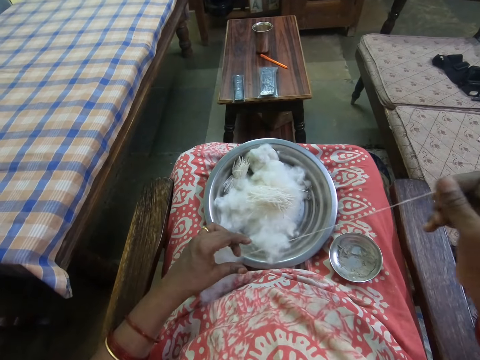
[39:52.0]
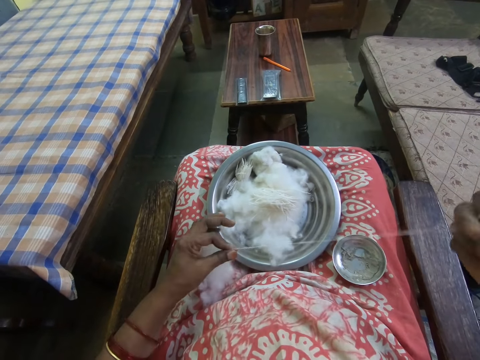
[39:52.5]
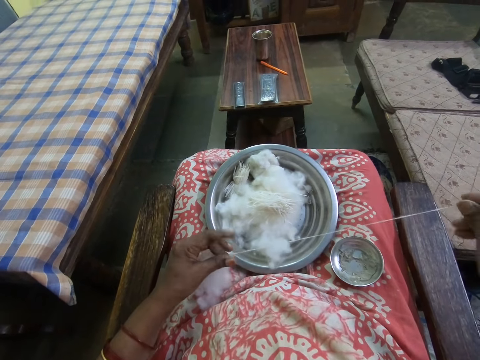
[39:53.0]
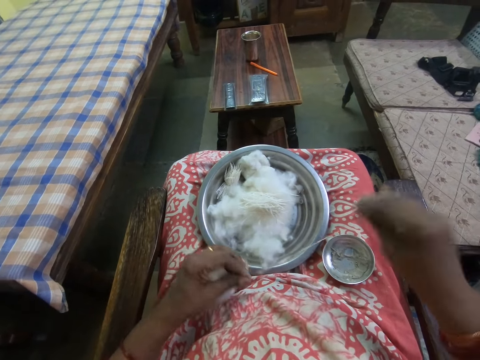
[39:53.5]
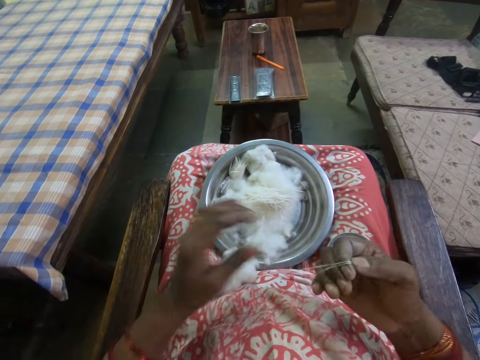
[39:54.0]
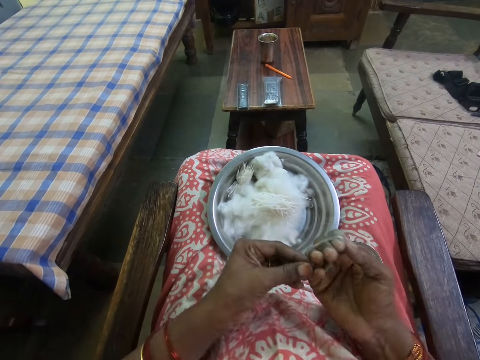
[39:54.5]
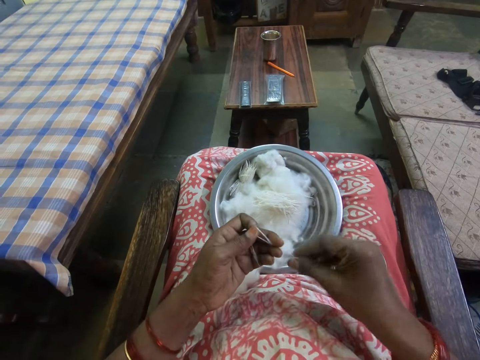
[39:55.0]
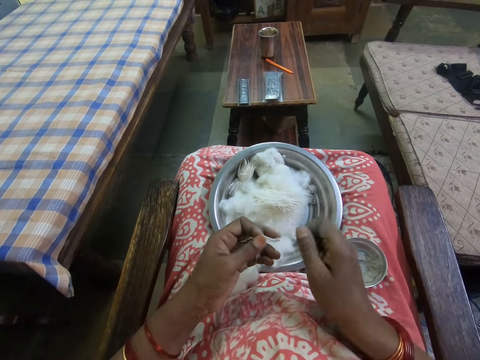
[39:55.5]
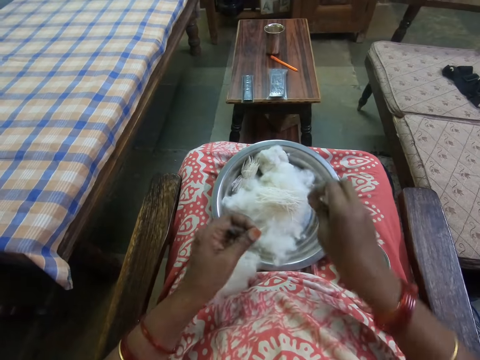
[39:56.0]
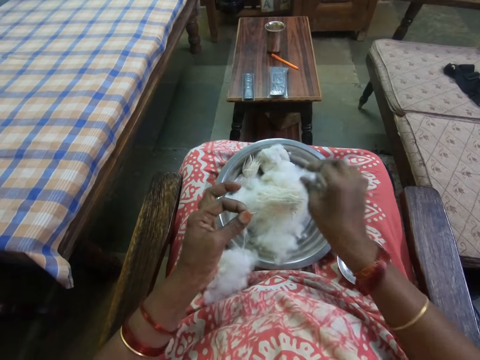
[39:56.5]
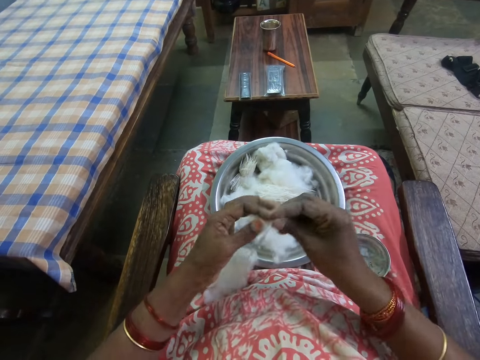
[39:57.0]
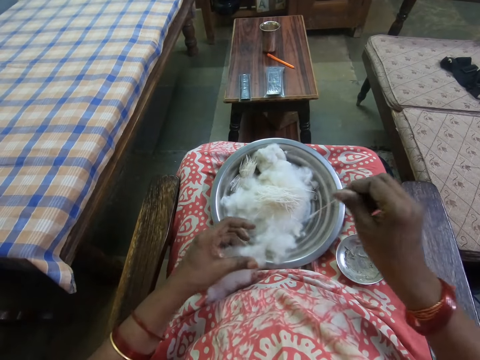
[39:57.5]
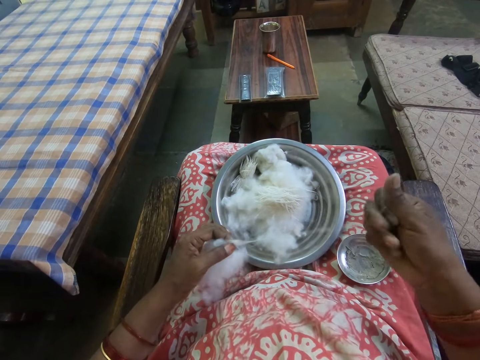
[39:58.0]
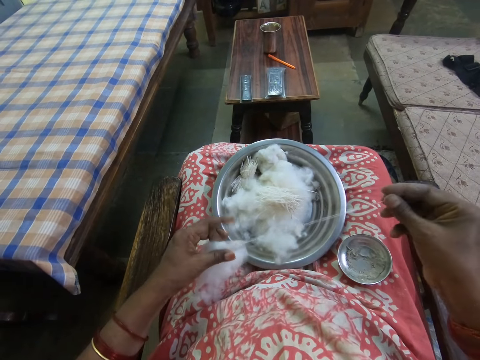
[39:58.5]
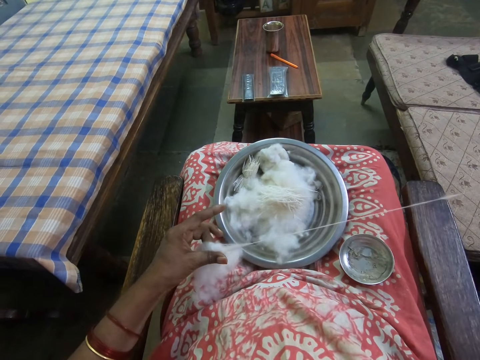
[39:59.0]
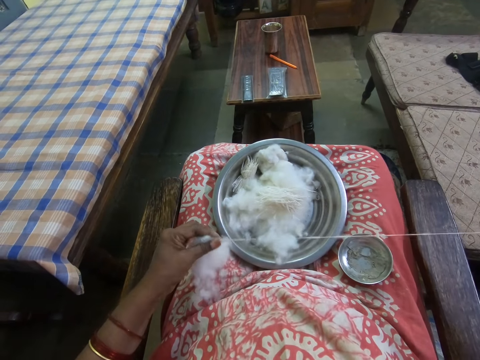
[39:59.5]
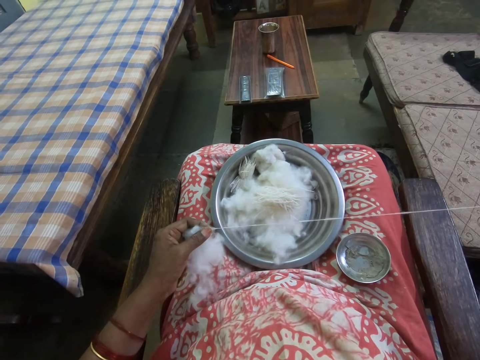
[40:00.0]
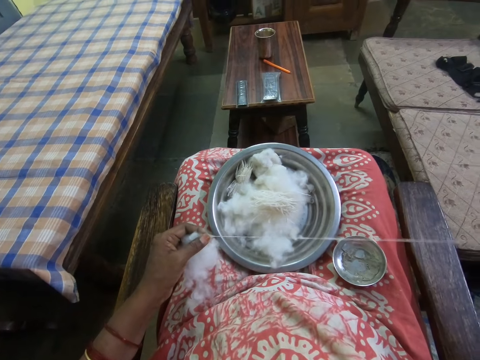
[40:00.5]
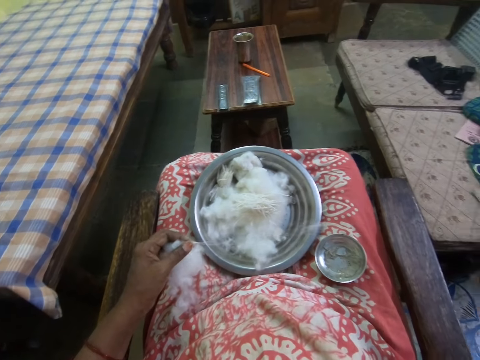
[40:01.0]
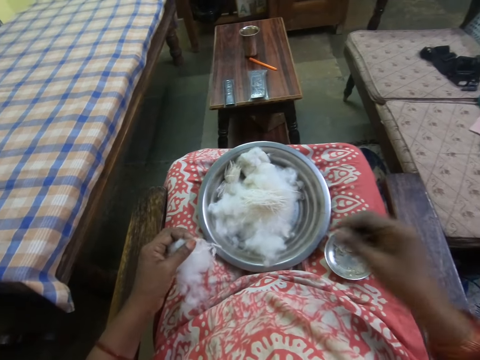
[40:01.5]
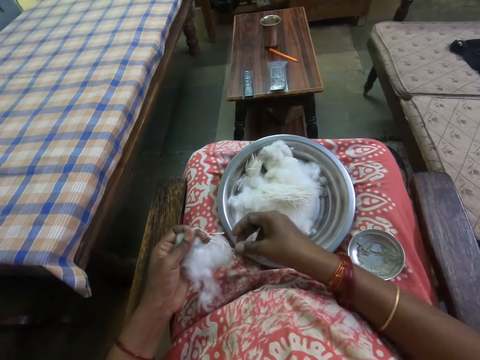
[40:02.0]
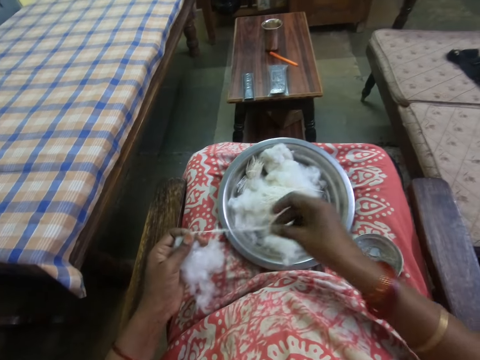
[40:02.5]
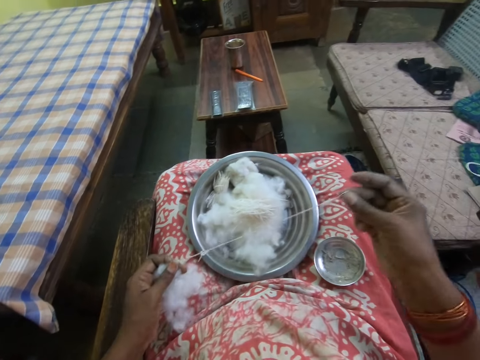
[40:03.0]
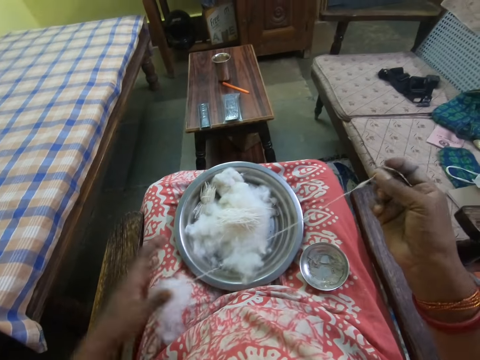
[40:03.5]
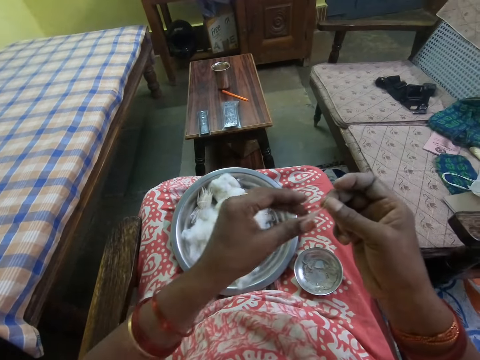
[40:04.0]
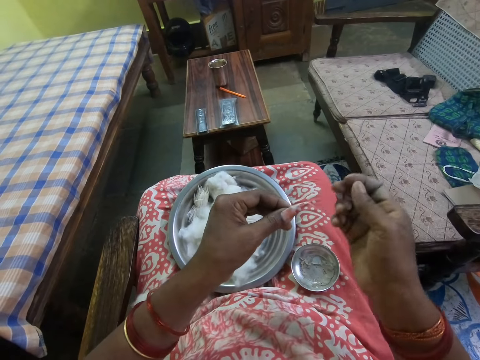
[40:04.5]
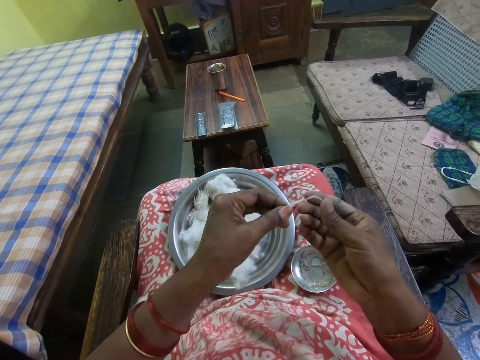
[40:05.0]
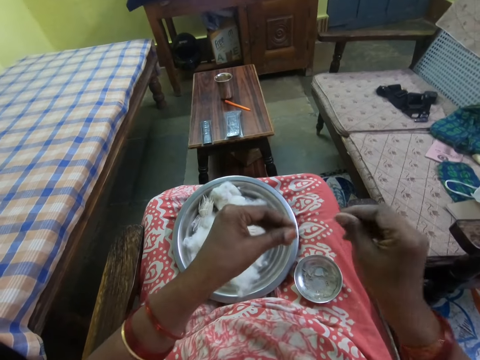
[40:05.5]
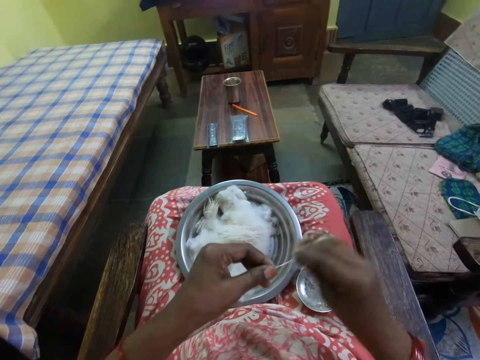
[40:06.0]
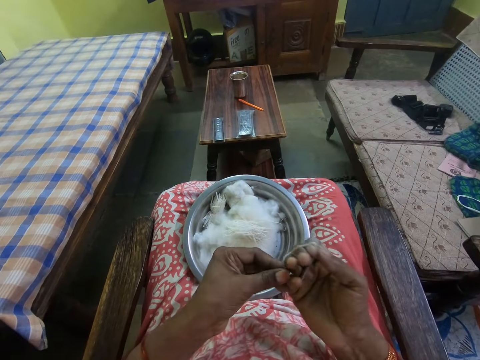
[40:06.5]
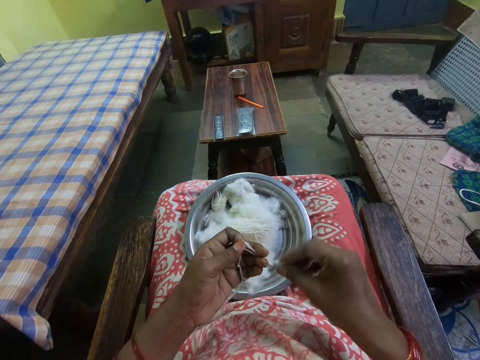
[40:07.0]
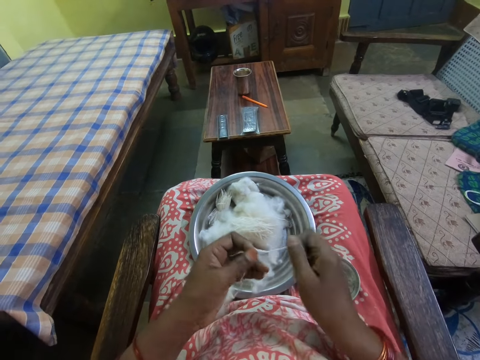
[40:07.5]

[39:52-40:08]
The camera wearer rolls a yarn from the cotton wool with the right hand. They cut a yarn with the right hand. They put cotton on the bowl. They put a yarn on the cotton wool. They pull a yarn from the cotton wool with the right hand. They pick a yarn on the cloth. They pull a yarn from the cotton wool with the right hand. They straighten a yarn. They roll a yarn from the cotton wool with the right hand.

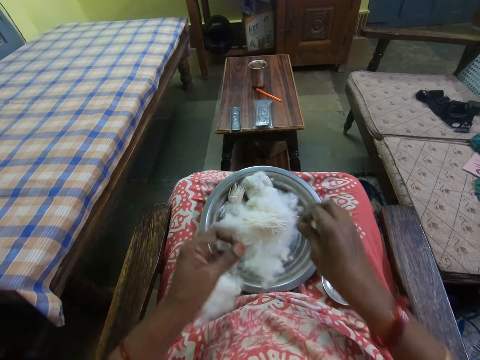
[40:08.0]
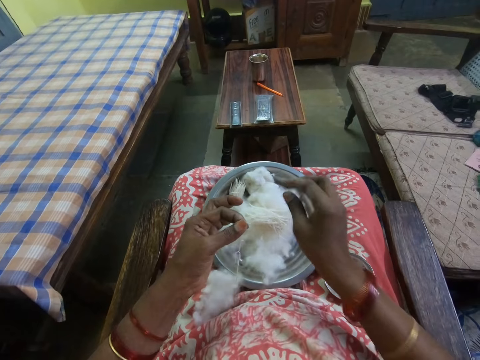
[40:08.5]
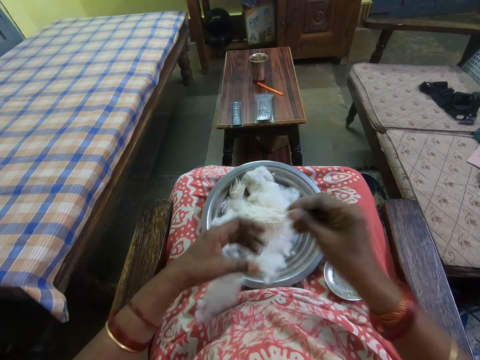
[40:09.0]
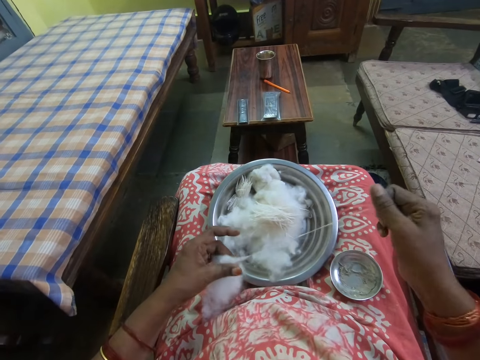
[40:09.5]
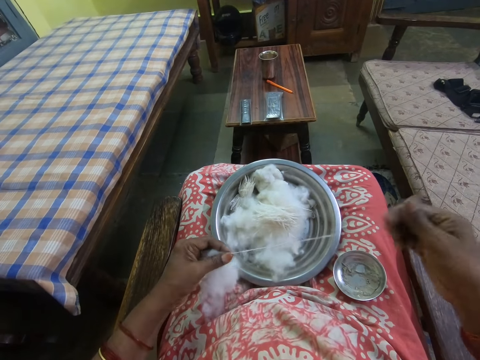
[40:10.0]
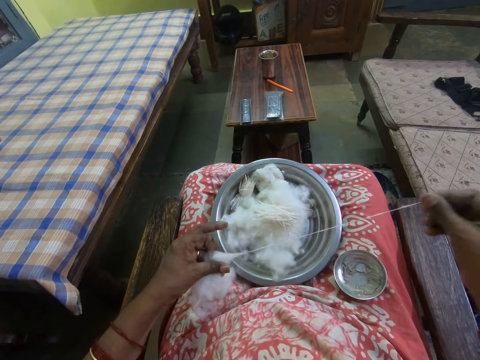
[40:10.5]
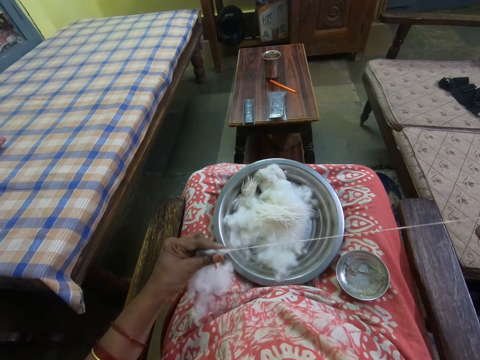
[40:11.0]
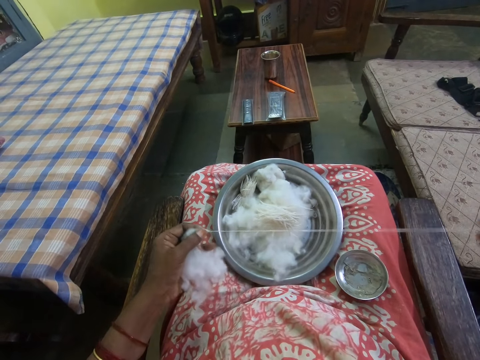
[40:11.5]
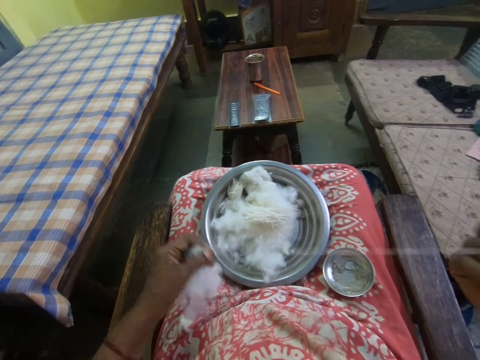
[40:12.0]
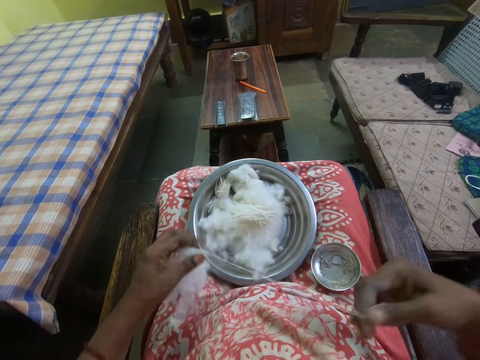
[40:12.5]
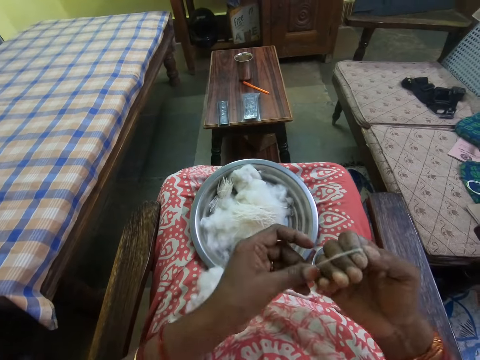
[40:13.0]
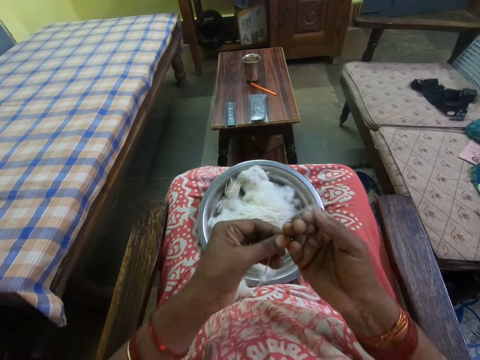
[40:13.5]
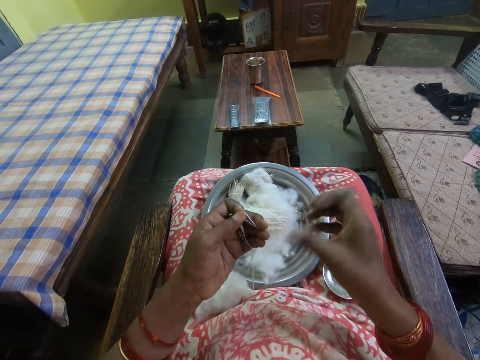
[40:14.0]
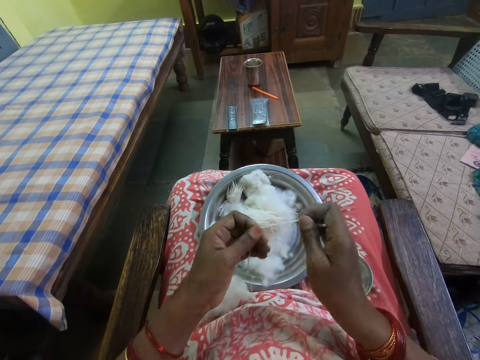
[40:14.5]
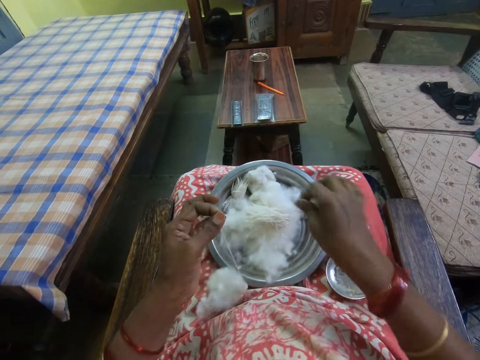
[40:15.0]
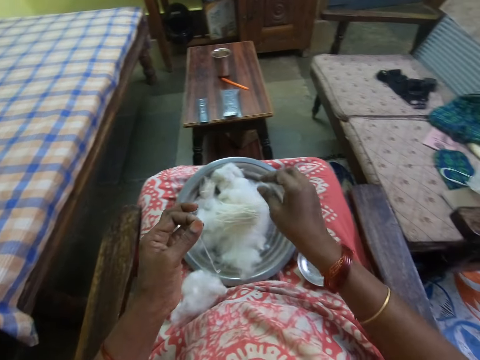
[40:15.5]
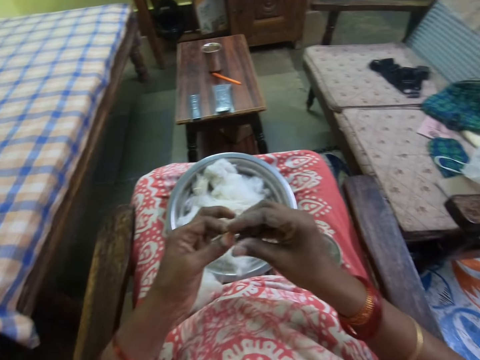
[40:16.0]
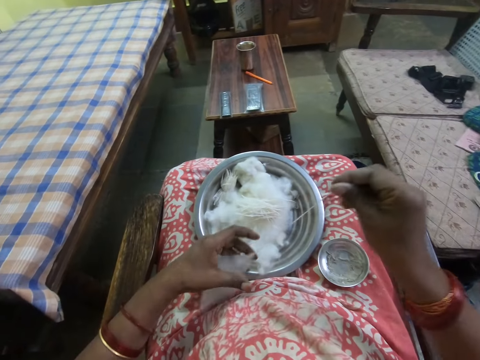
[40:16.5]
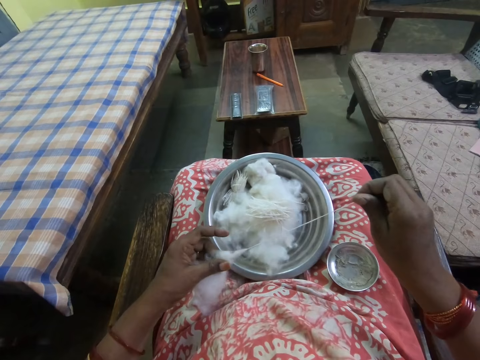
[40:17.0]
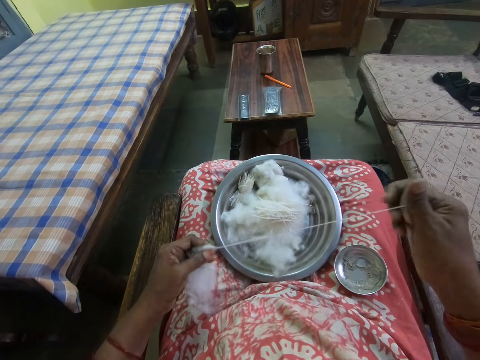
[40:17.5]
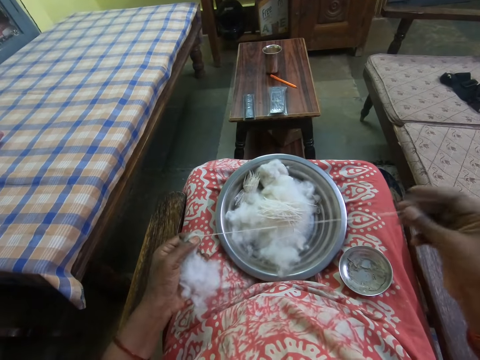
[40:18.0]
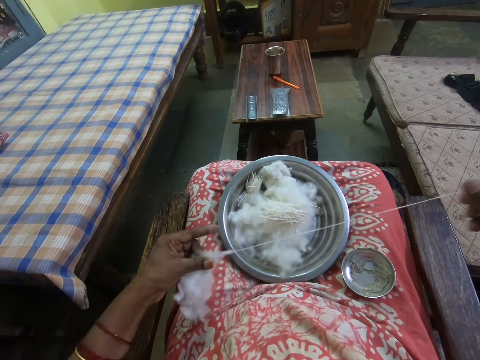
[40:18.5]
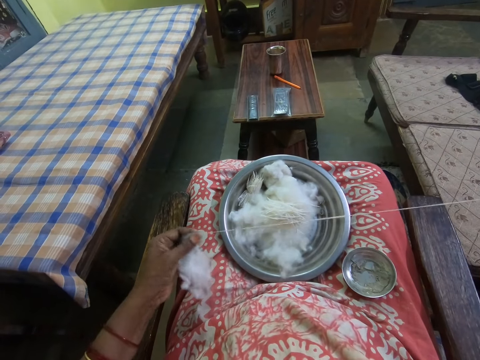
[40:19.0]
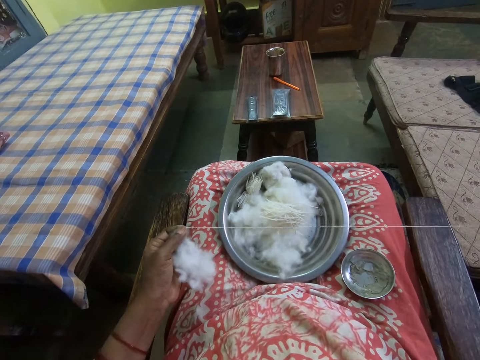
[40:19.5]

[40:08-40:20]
The camera wearer cuts a yarn with the right hand. They put a yarn on the cotton wool. They put cotton on the bowl. They pull a yarn from the cotton wool with the right hand. They roll a yarn from the cotton wool with the right hand. They cut a yarn with the right hand. They put a yarn on the cotton wool. They put cotton on the bowl. They pull a yarn from the cotton wool with the right hand.
